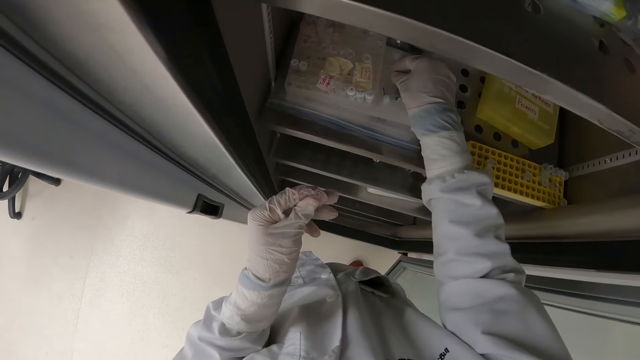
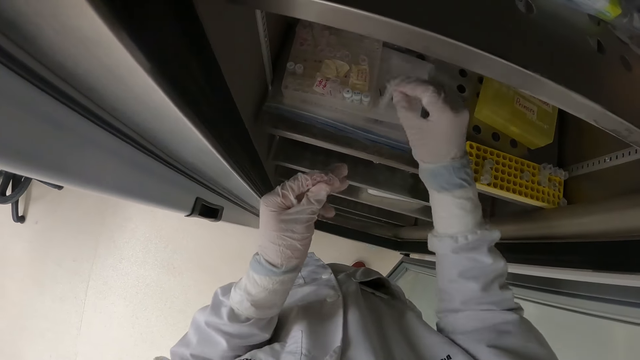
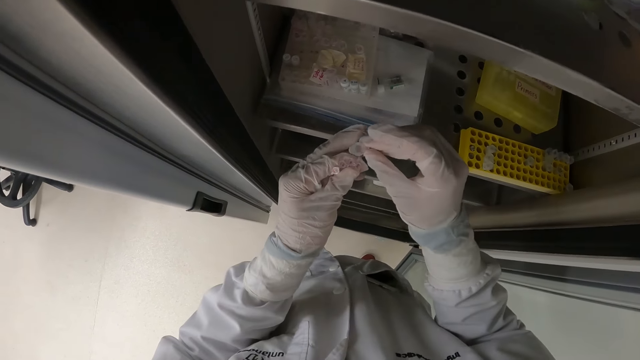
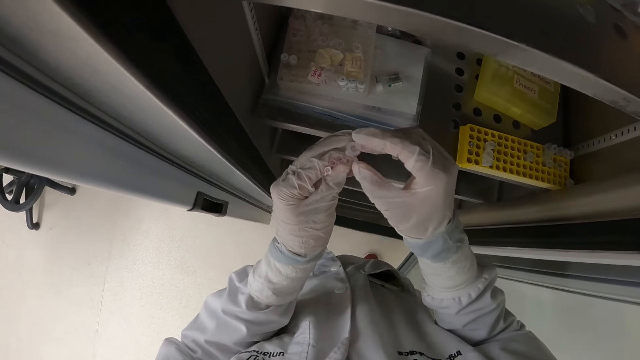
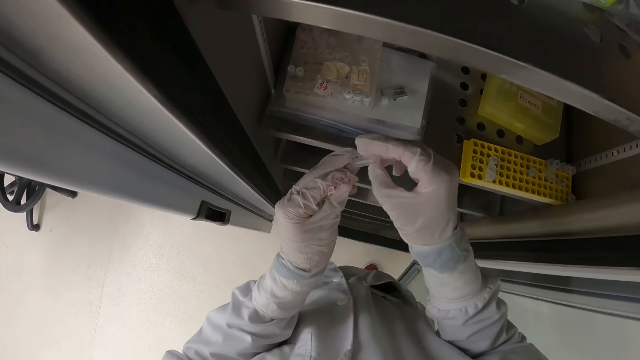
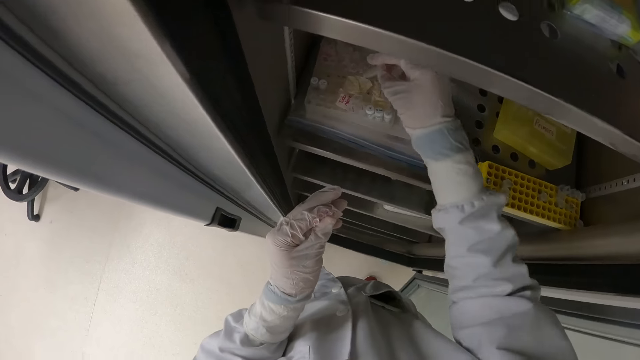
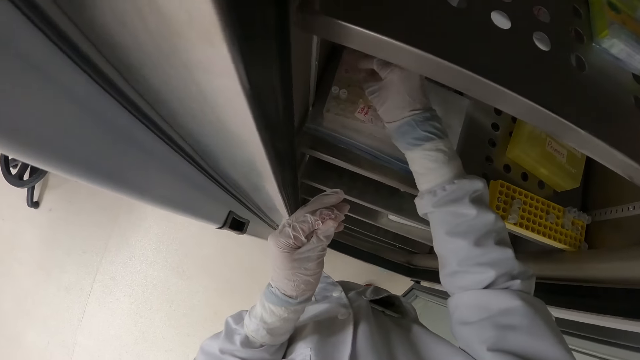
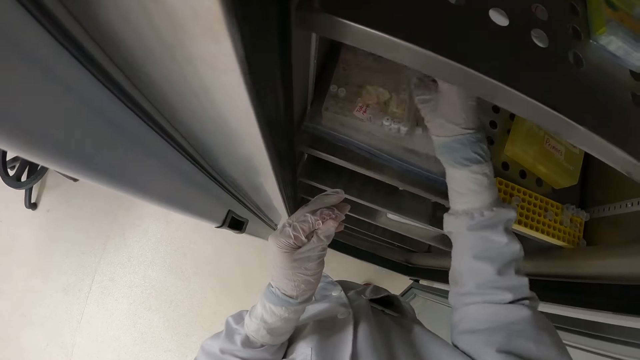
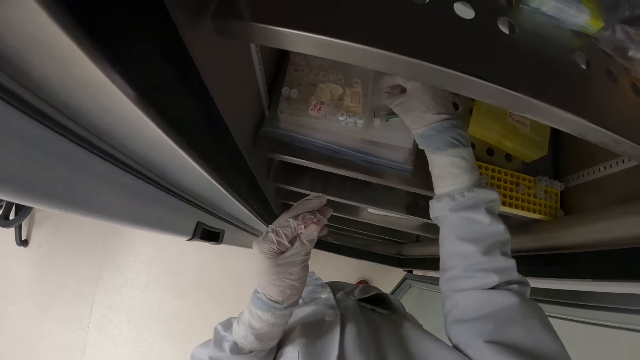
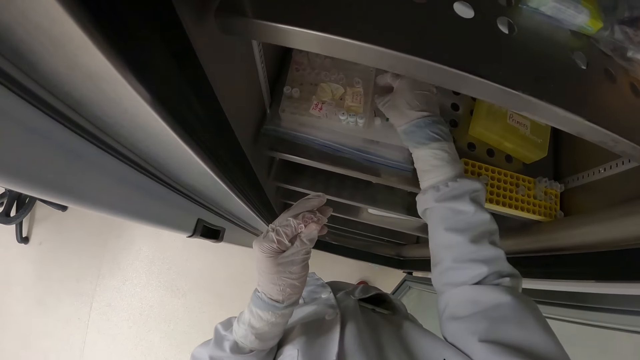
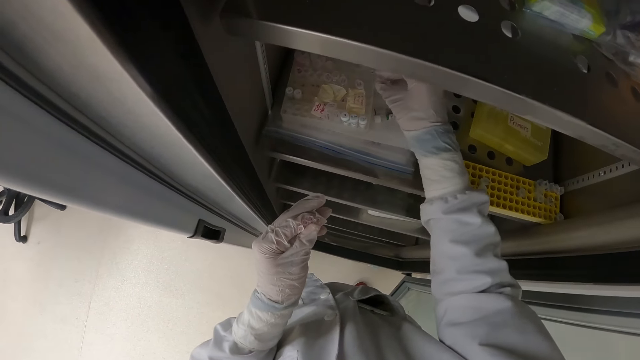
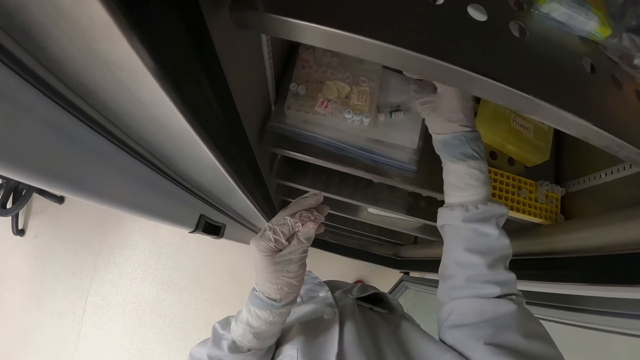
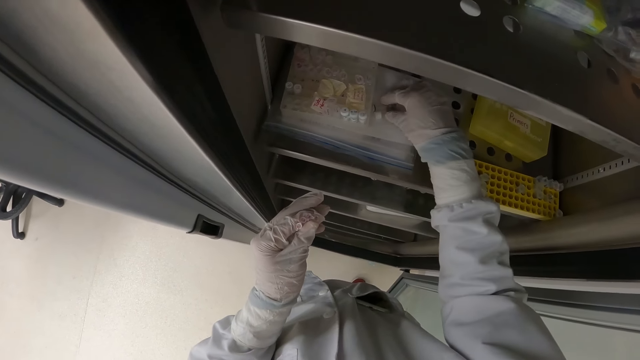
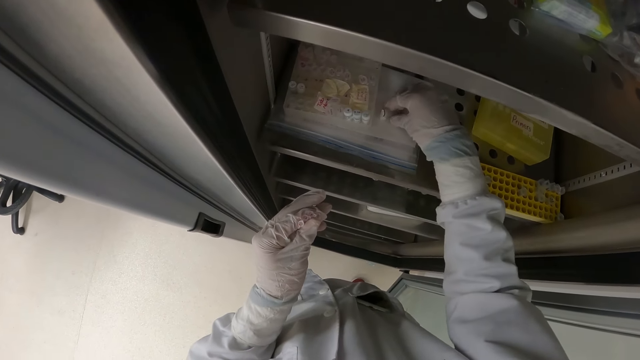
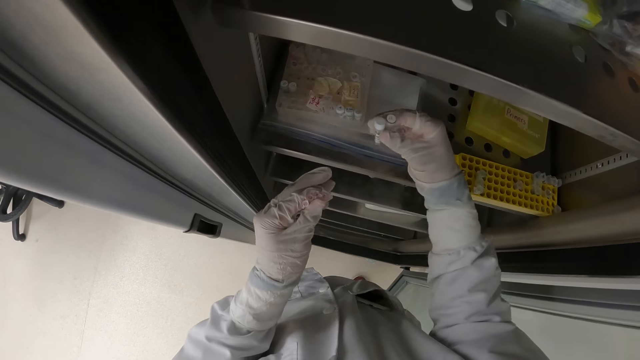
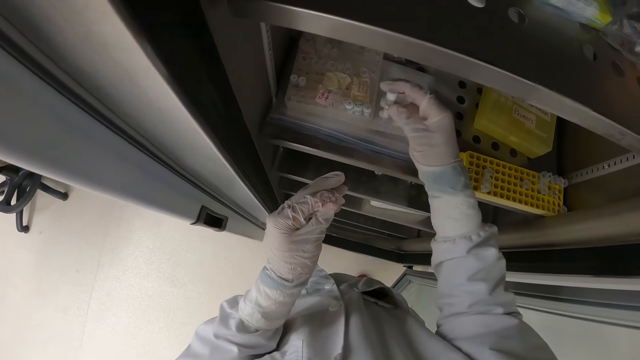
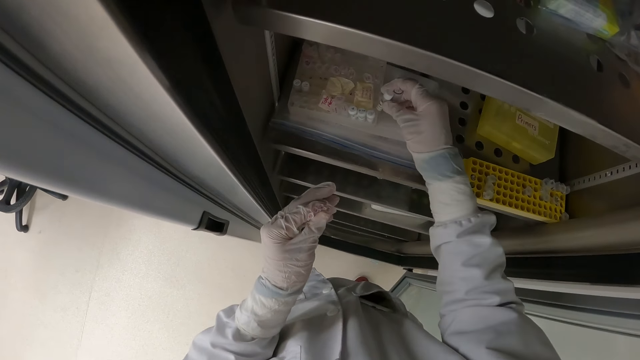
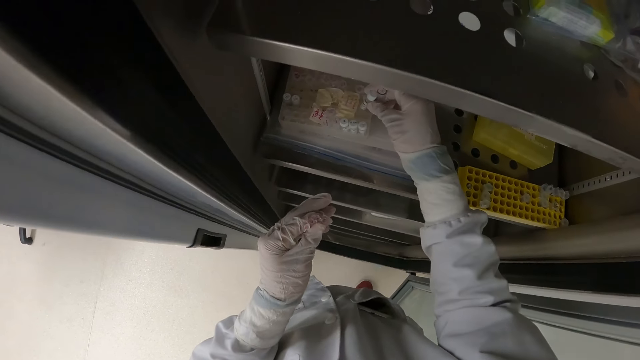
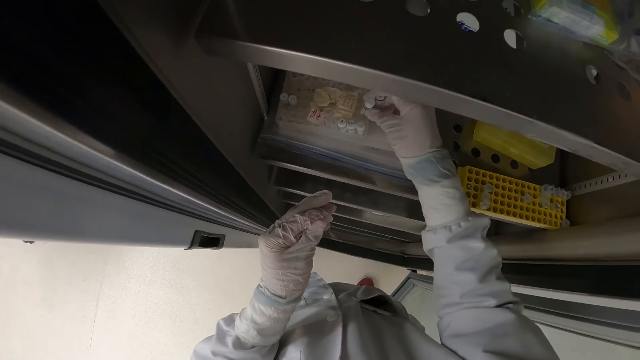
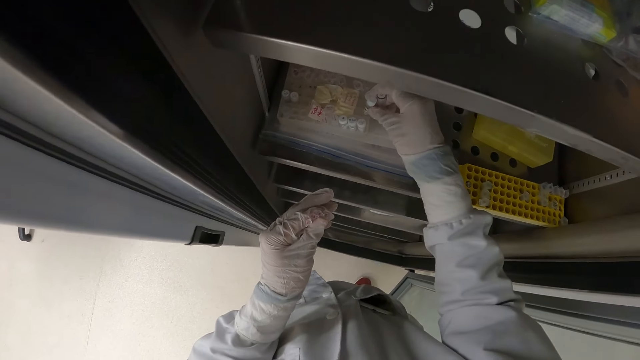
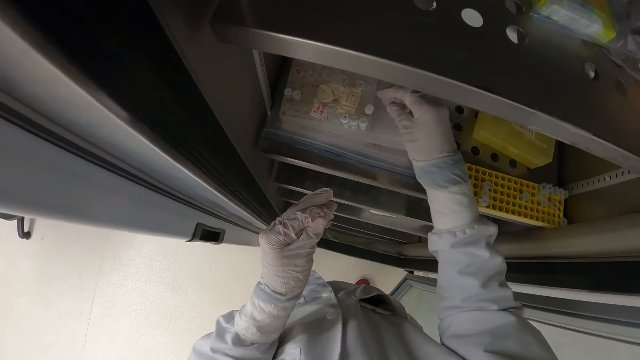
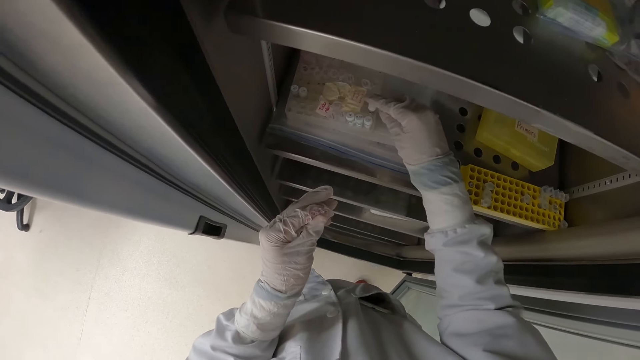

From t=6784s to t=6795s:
The camera wearer picks up a container from a tray with her right hand. She holds the container with her left hand. She drops the container in the rack with her right hand. She picks up a container from the tray with her right hand. She drops the container in the rack with her right hand. She picks up a container from the tray with her right hand. She drops the container in the rack with her right hand.

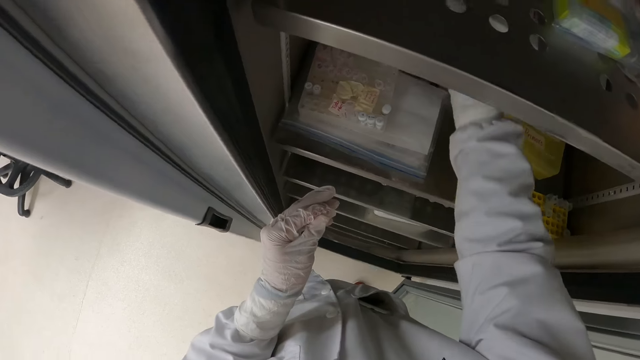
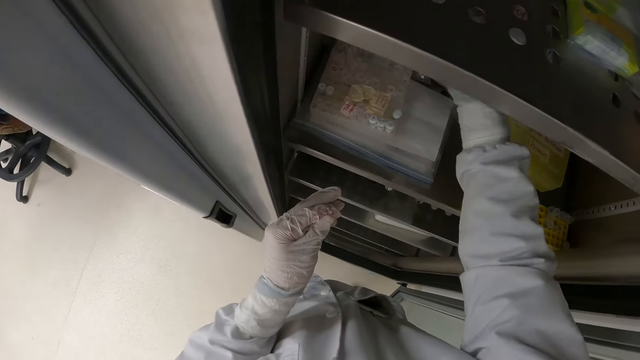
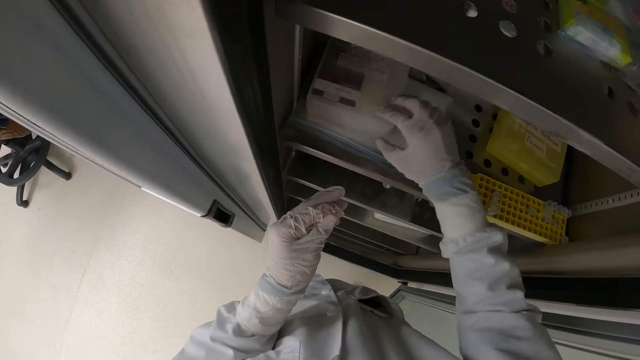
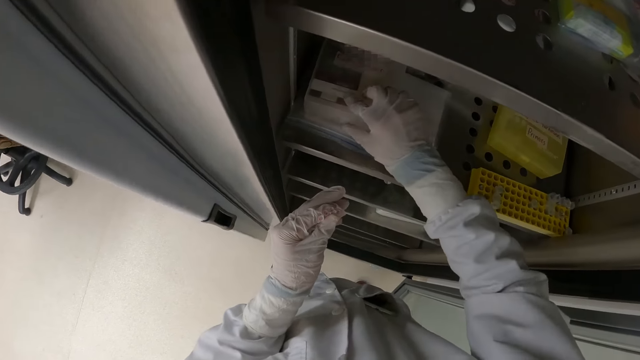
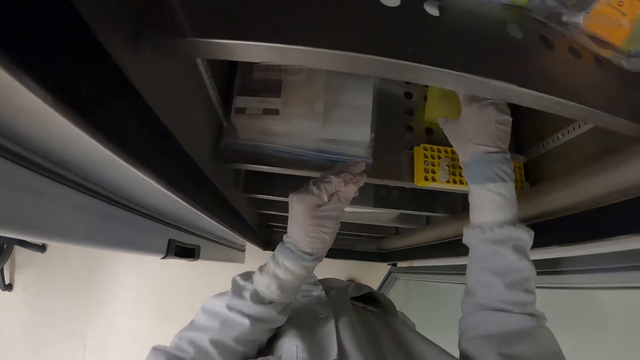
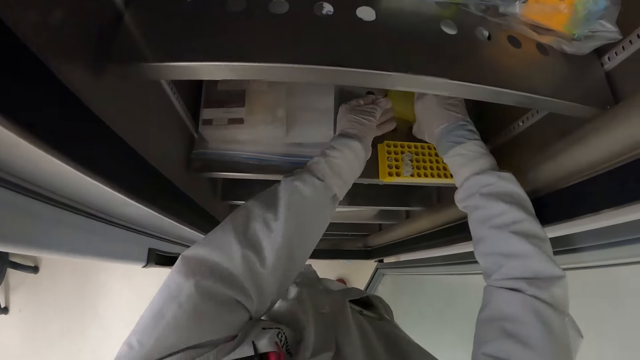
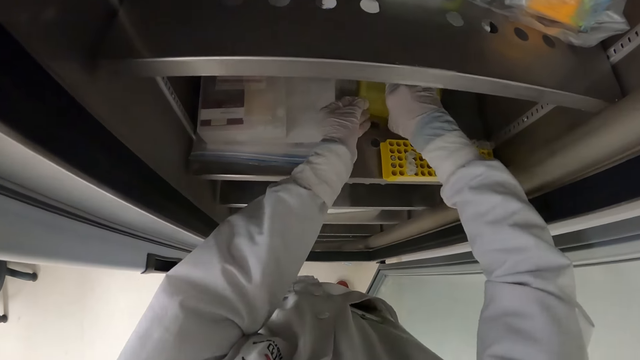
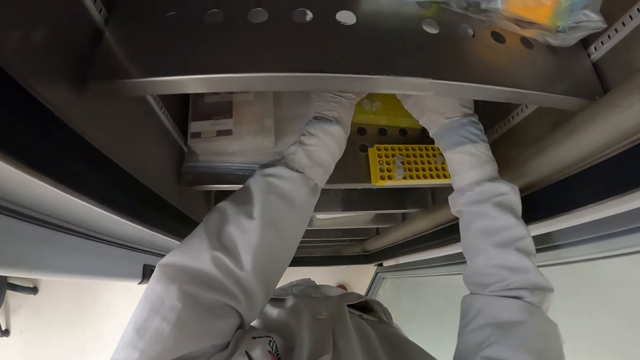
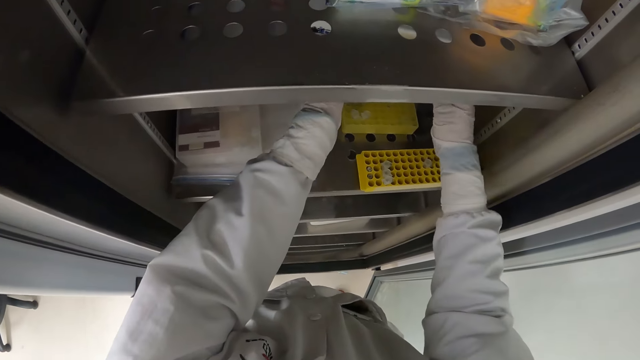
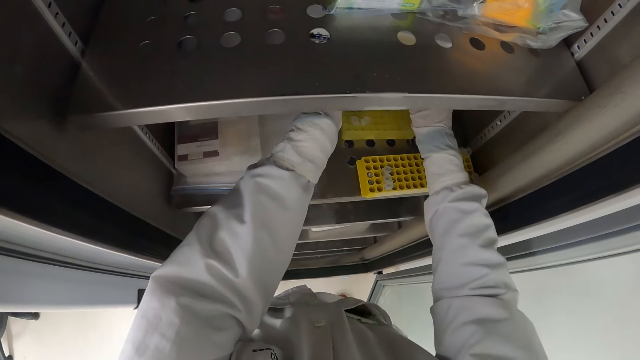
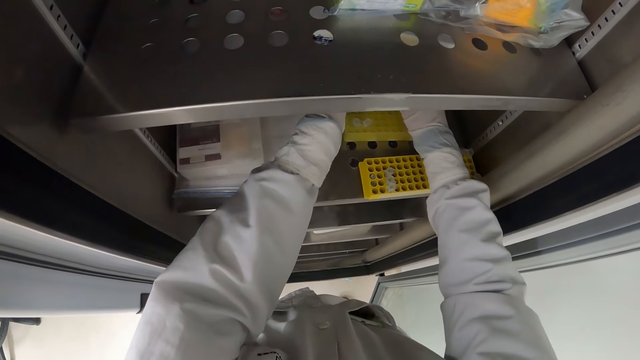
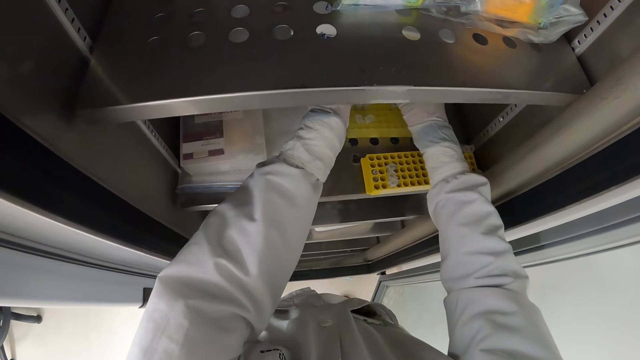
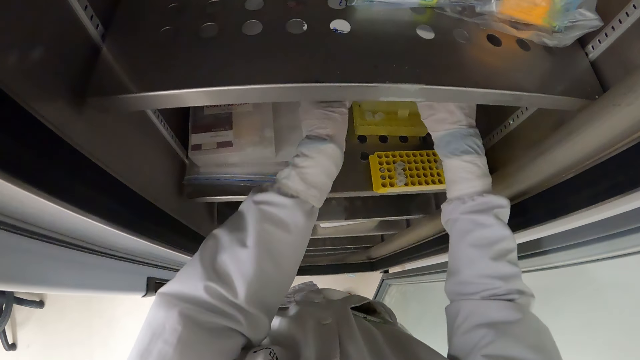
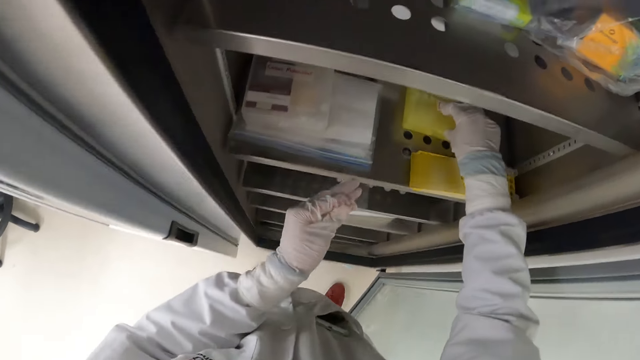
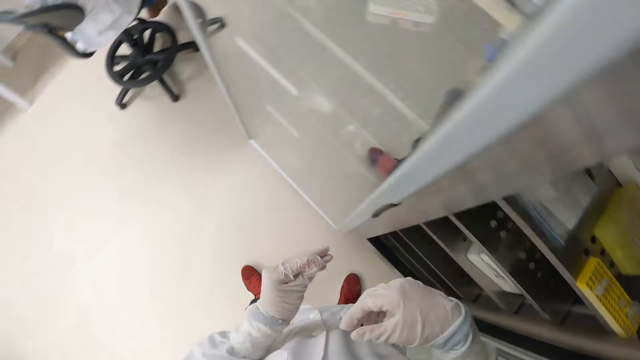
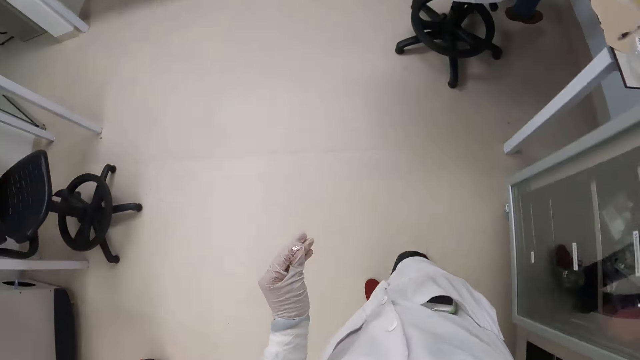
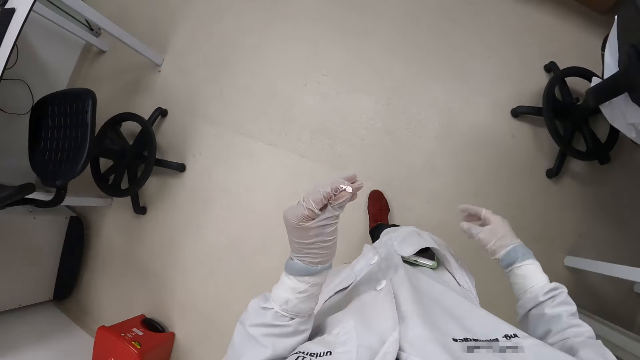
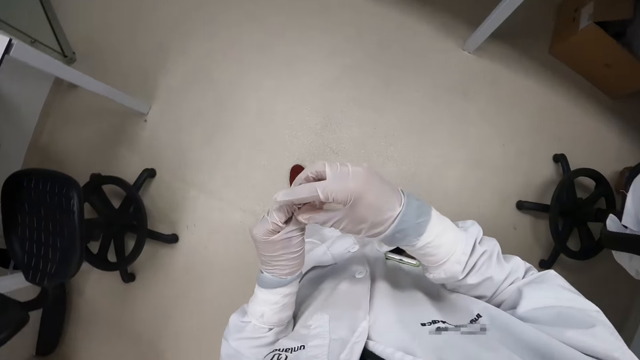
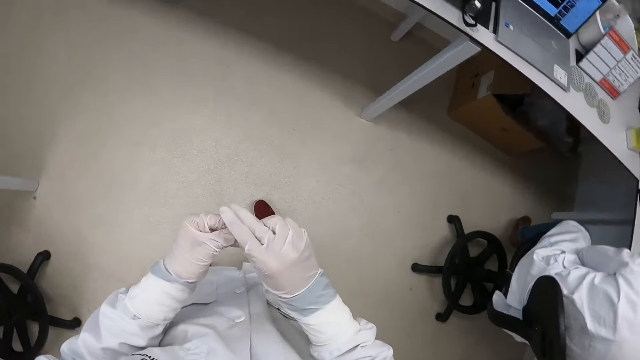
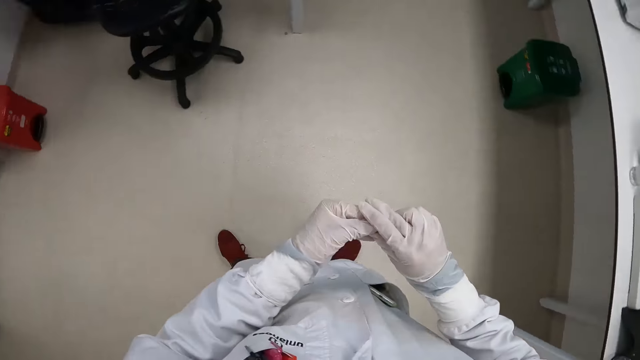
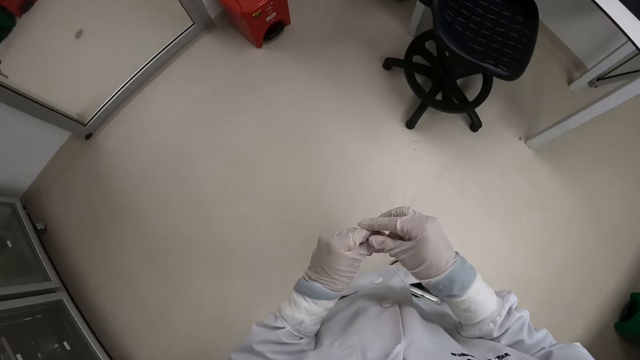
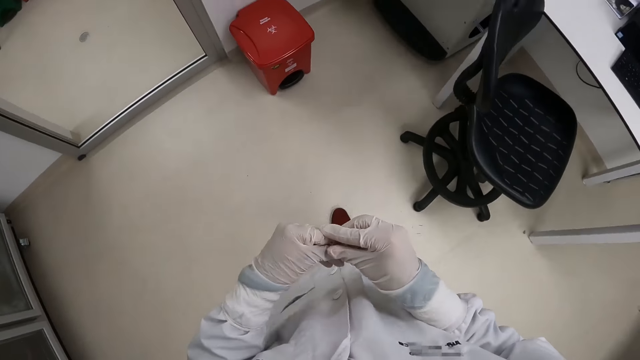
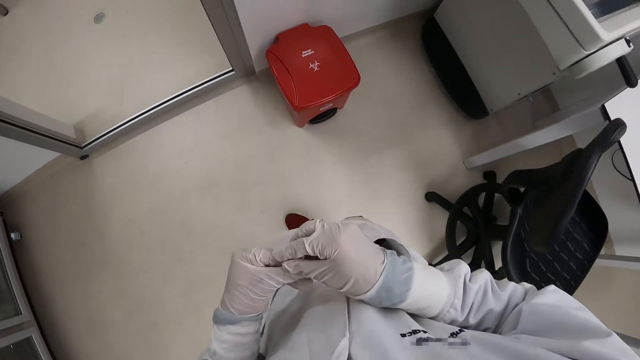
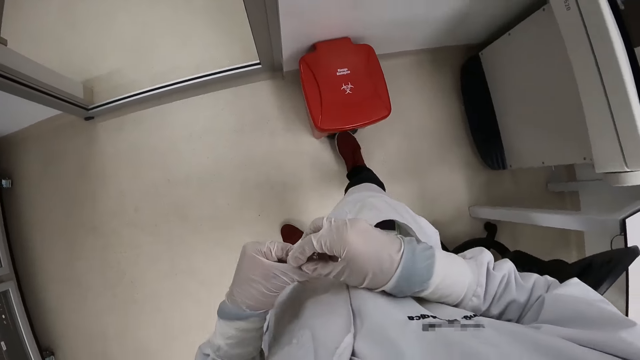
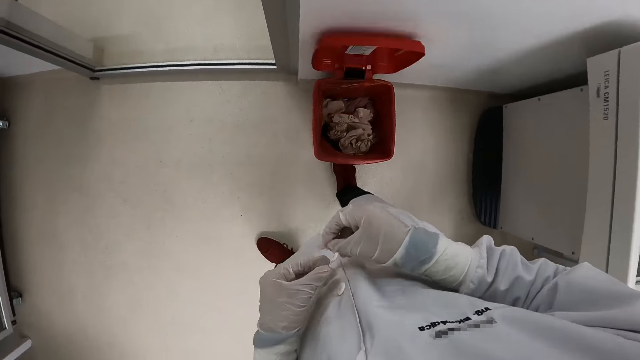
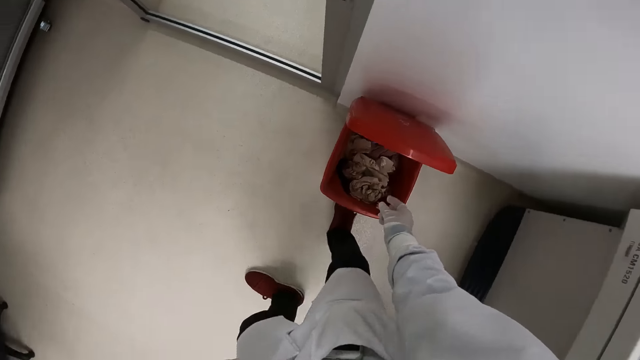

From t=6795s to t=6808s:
The camera wearer covers the container rack with her right hand. She picks up a sample tube from a centrifuge tube rack. She opens the container rack with both hands. She covers the container rack with her right hand. She moves around a lab with the sample tube. She walks to a dustbin. She touches the container in her left hand with her right hand. She bins the sample tube. She steps on the dustbin lever with her right leg.
